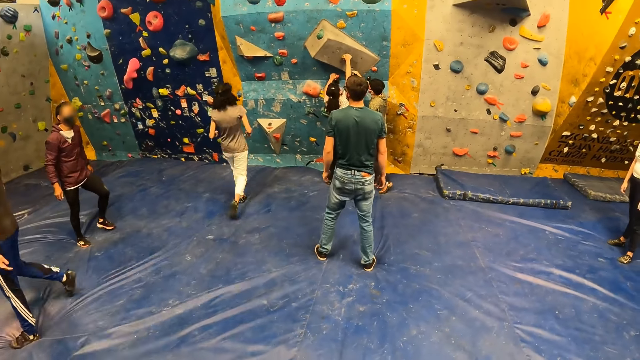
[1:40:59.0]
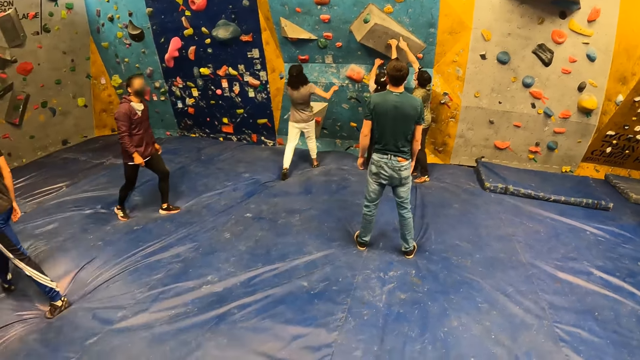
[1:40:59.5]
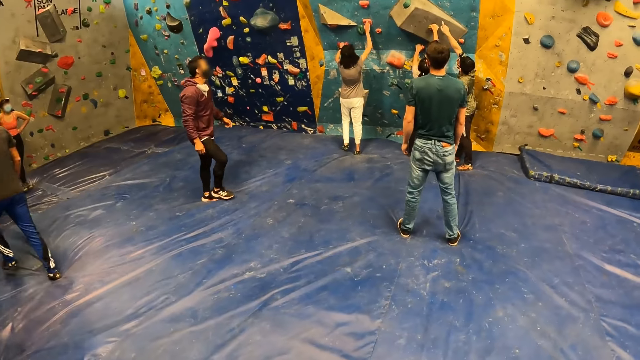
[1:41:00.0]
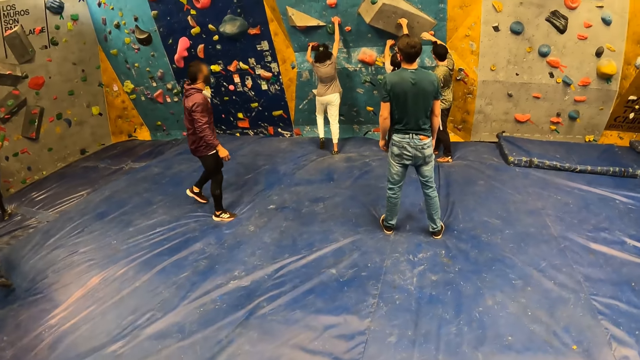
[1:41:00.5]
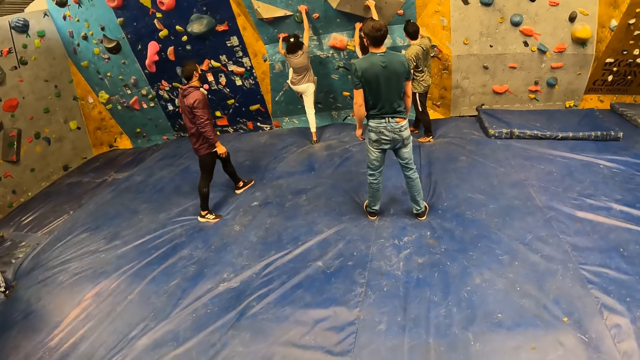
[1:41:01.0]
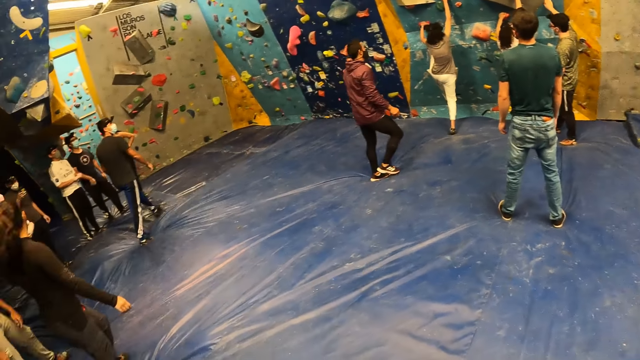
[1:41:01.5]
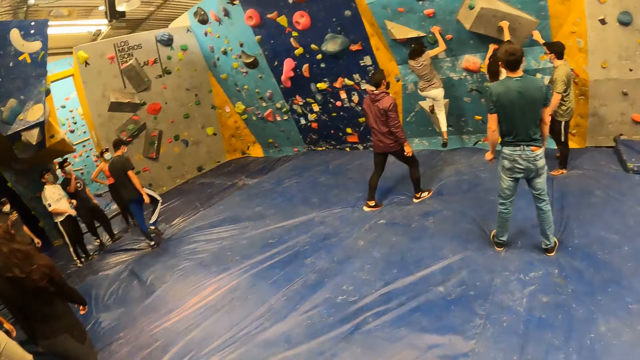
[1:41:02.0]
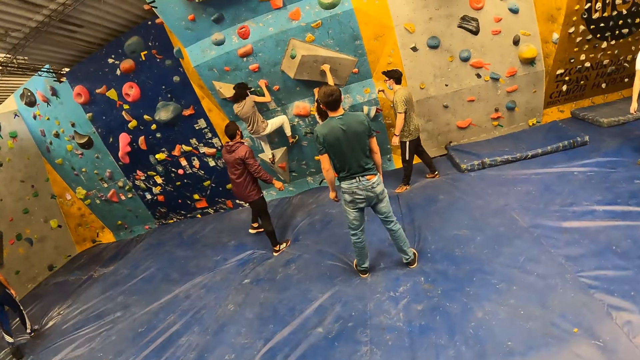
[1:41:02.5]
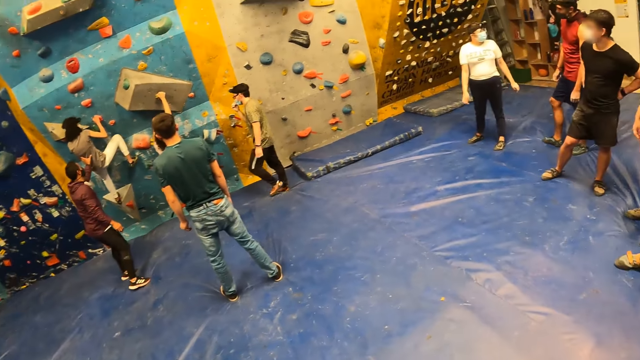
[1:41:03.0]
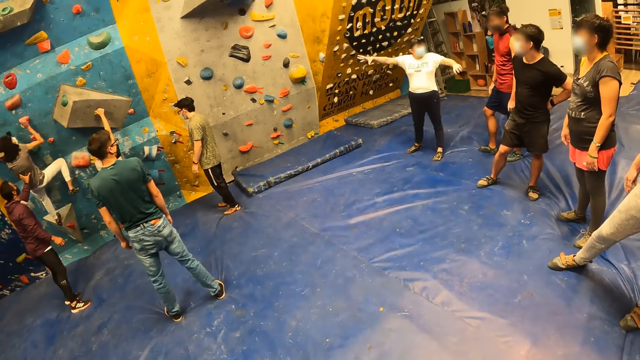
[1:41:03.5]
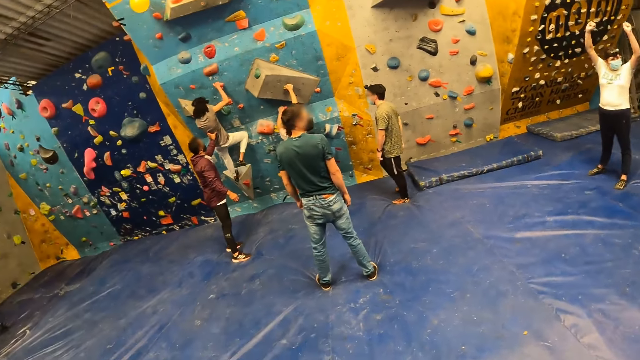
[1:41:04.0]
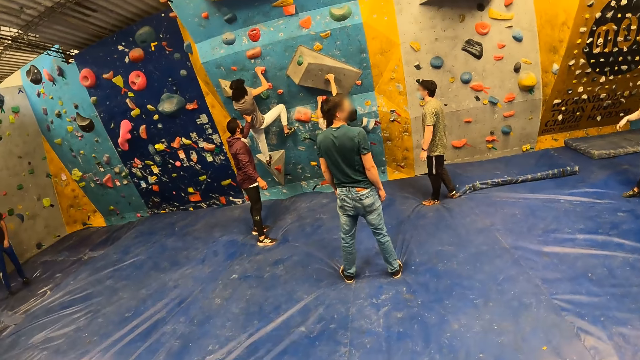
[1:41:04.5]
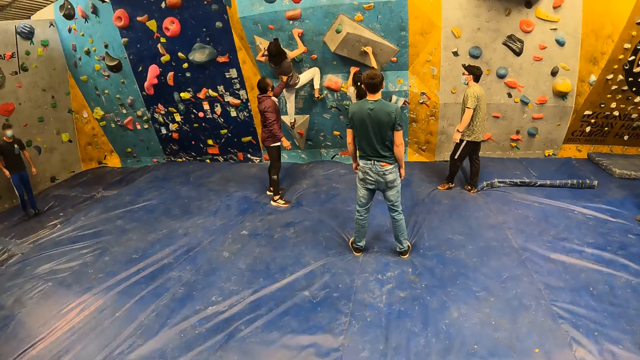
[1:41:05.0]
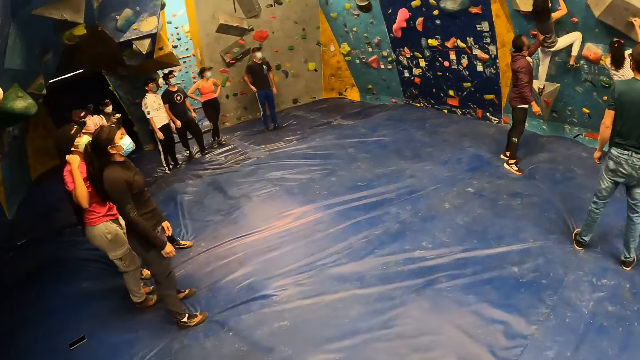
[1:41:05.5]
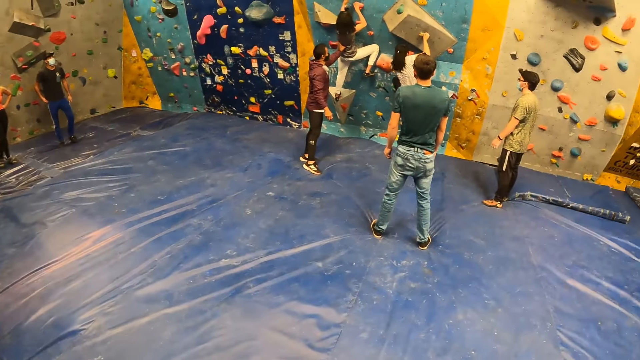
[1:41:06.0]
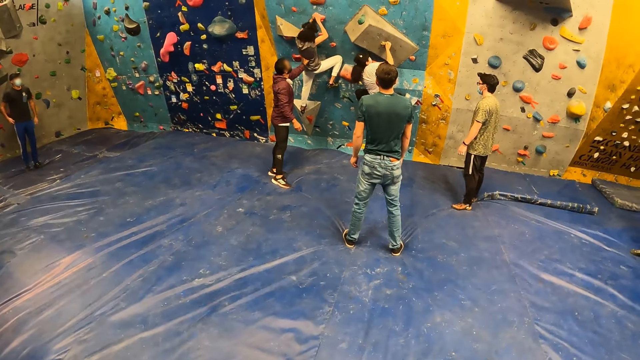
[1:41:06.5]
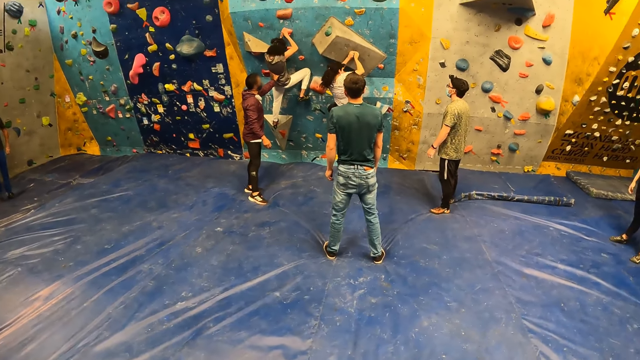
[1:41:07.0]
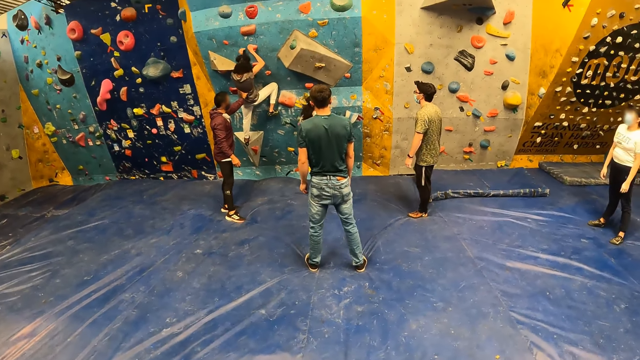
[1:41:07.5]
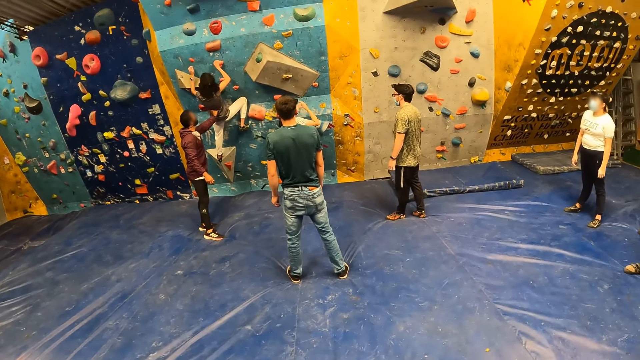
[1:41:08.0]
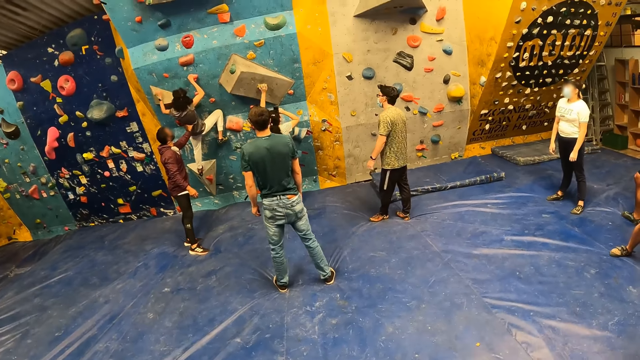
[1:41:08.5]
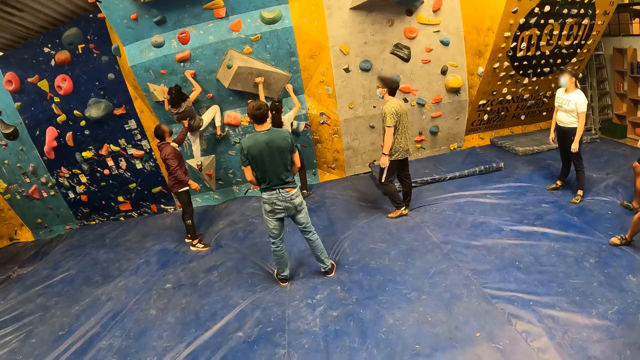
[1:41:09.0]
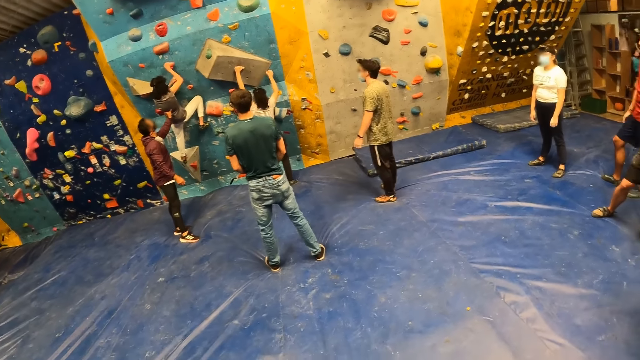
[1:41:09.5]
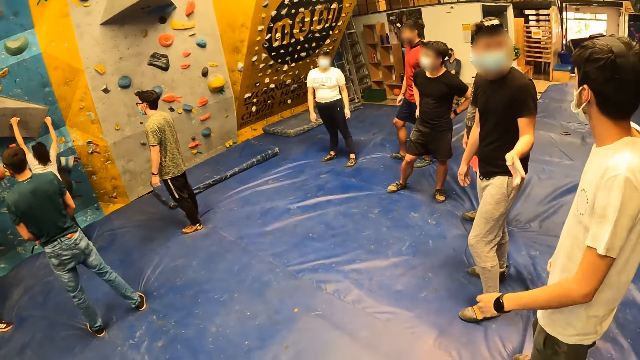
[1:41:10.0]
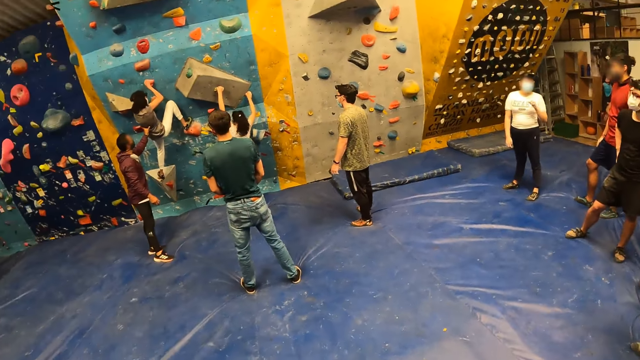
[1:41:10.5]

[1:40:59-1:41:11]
The group of people climb the rock wall. The camera wearer stares at a crowd.

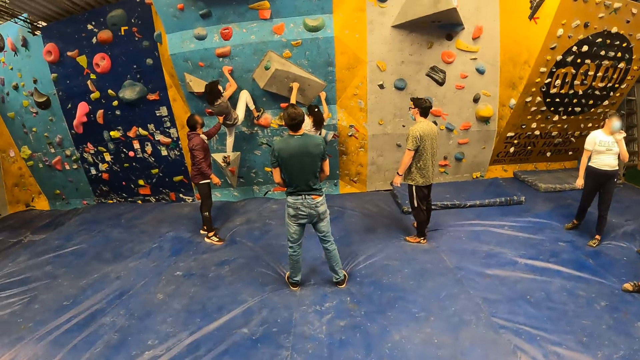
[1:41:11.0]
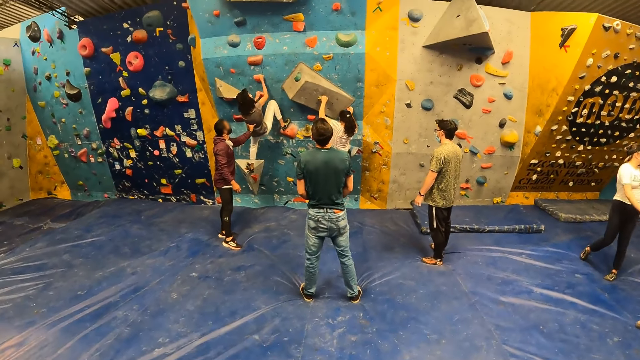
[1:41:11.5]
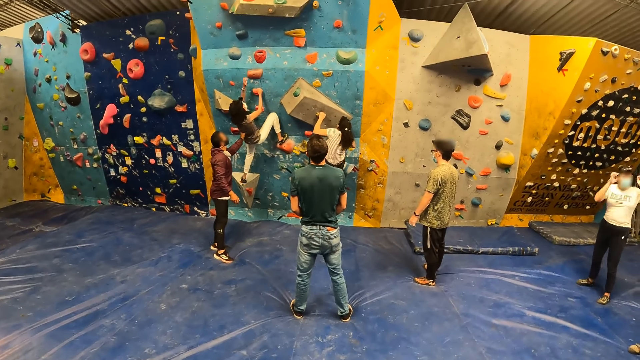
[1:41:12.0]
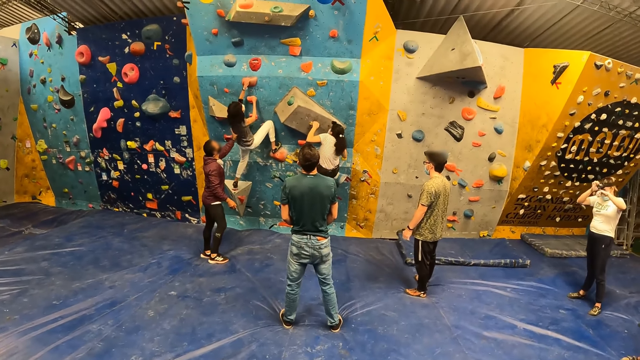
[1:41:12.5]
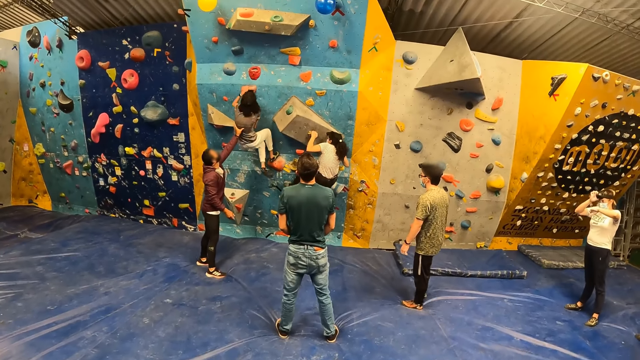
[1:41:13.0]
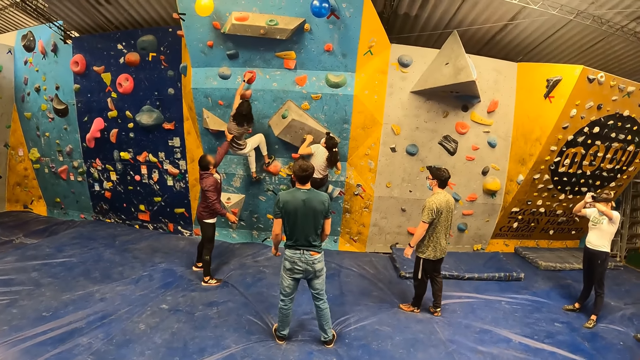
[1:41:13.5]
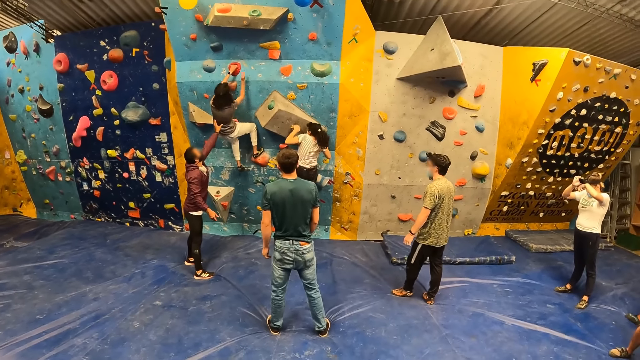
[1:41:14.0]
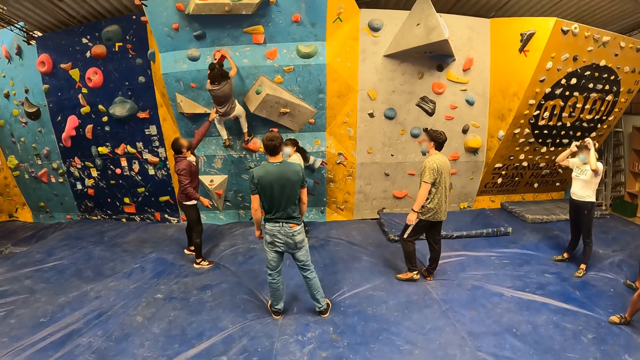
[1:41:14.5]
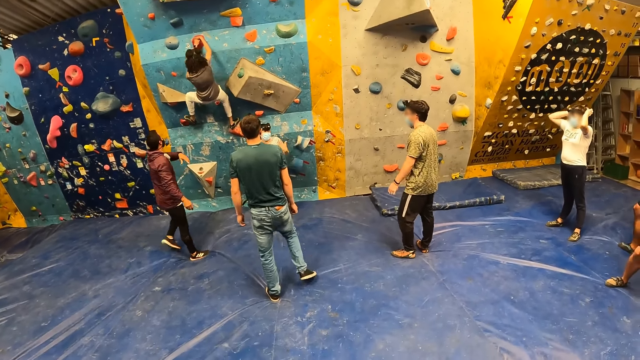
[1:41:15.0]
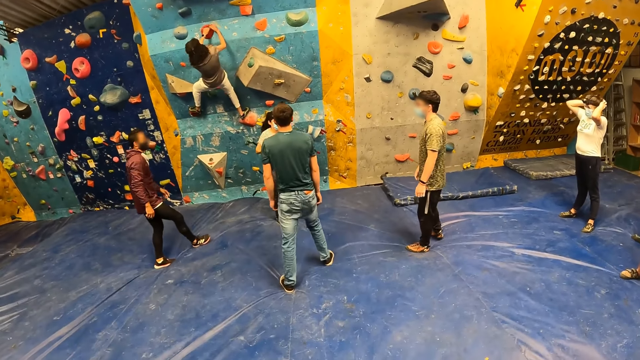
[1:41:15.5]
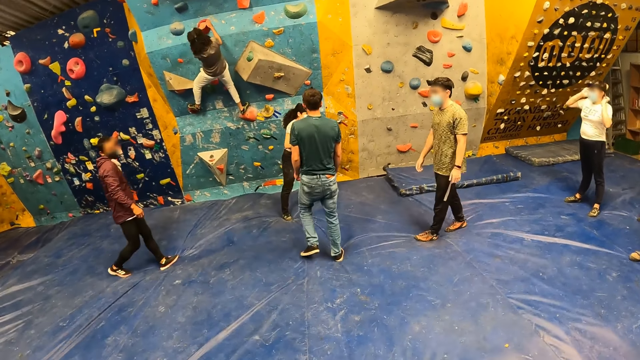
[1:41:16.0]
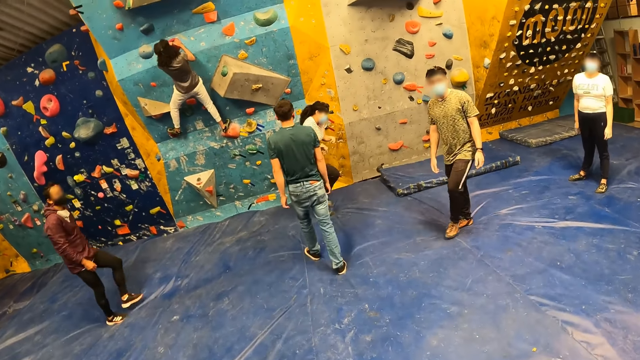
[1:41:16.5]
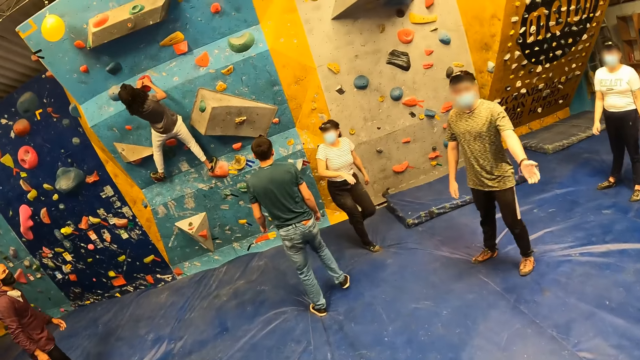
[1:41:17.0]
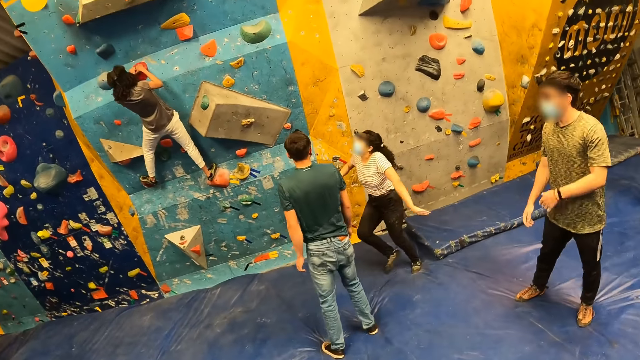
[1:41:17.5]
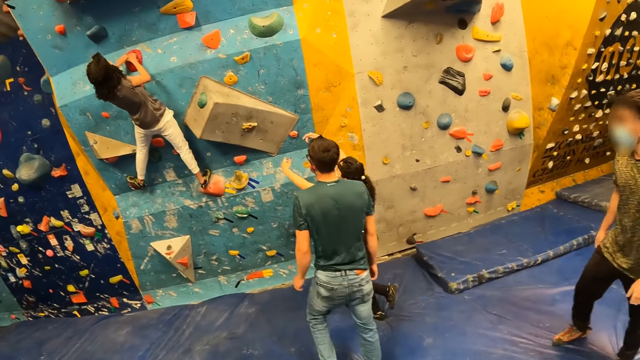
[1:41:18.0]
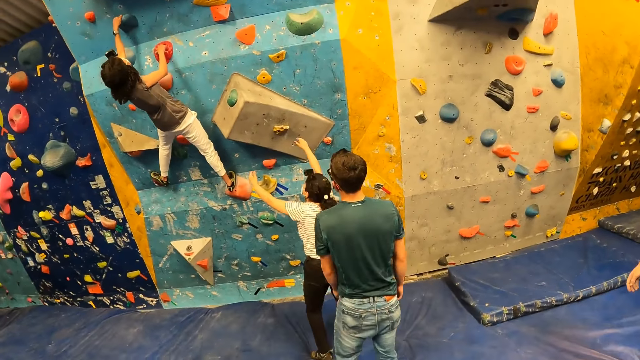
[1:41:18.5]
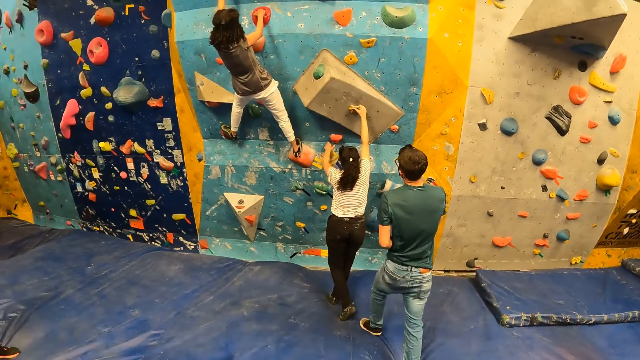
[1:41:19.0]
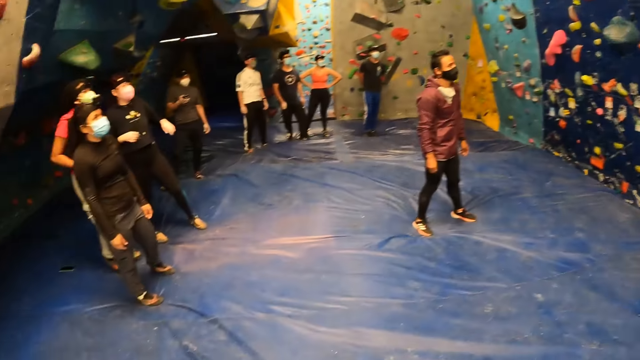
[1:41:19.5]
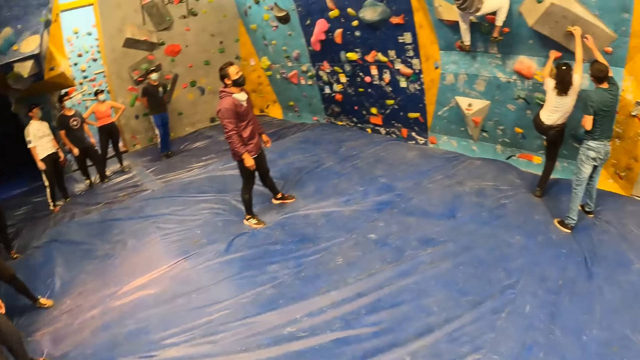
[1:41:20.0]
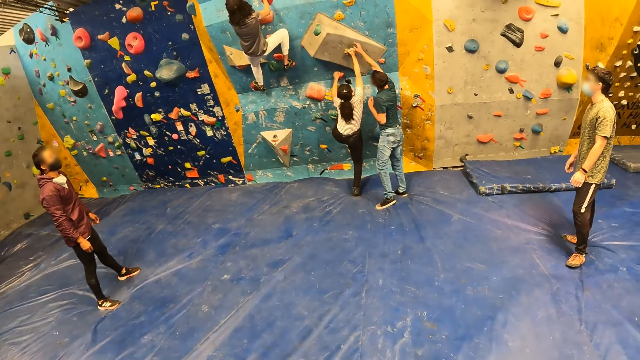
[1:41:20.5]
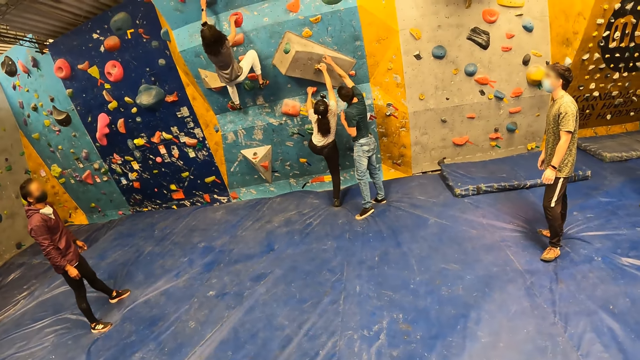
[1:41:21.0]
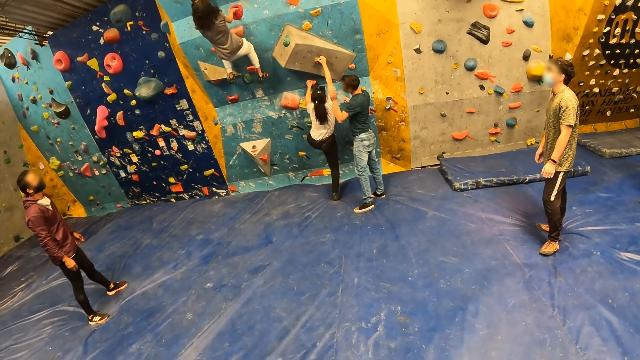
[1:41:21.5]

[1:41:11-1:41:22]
The camera wearer walks around the boulder gym. They look around the boulder gym.
